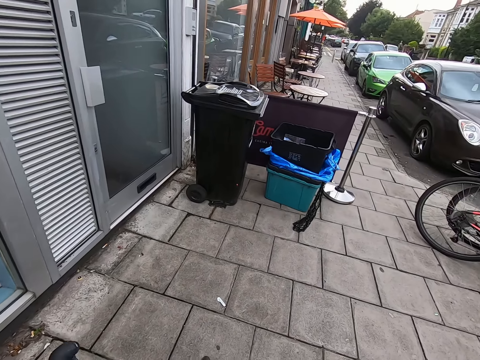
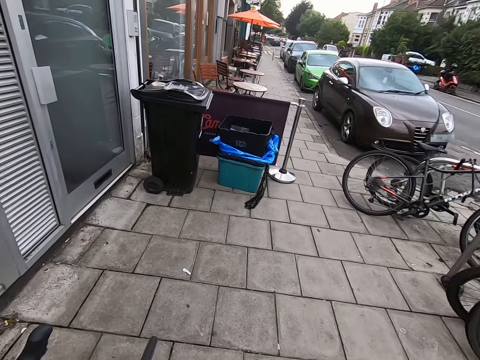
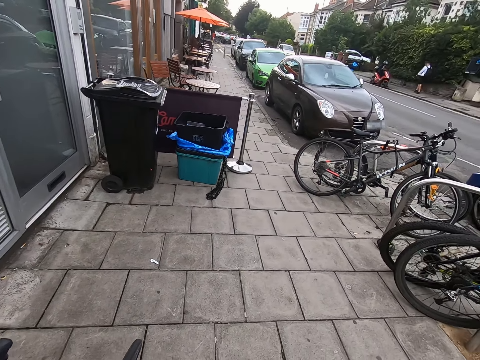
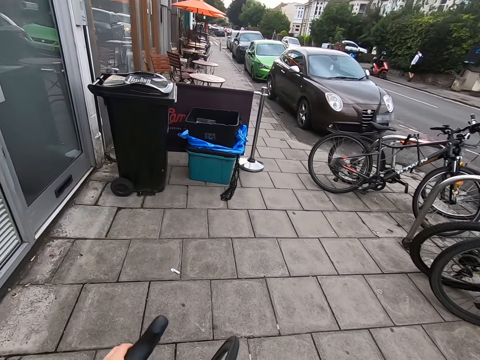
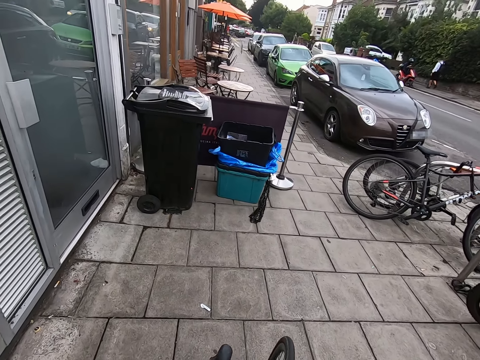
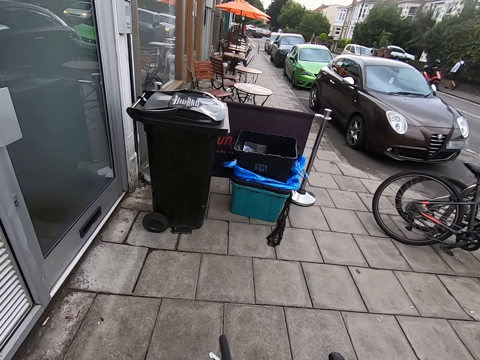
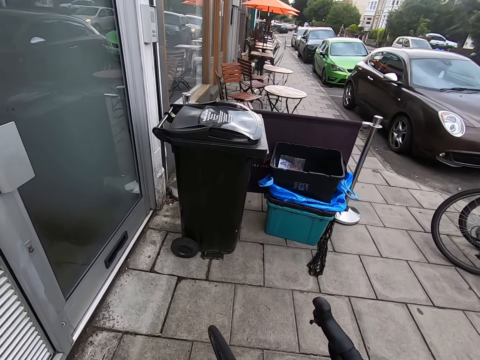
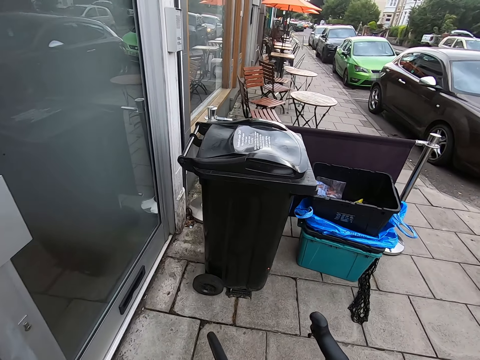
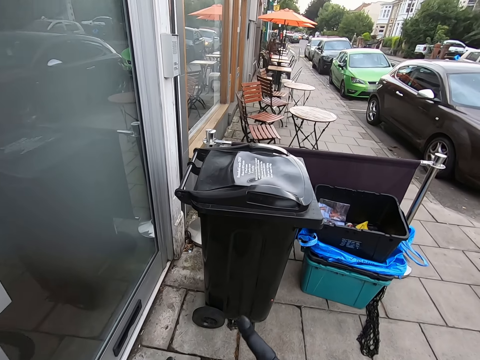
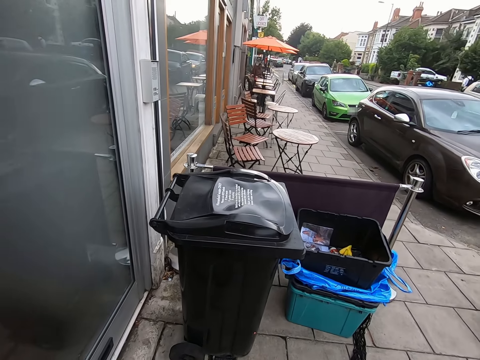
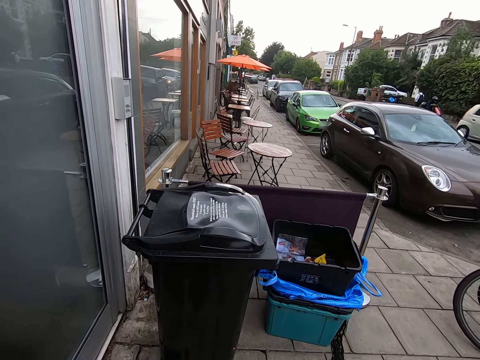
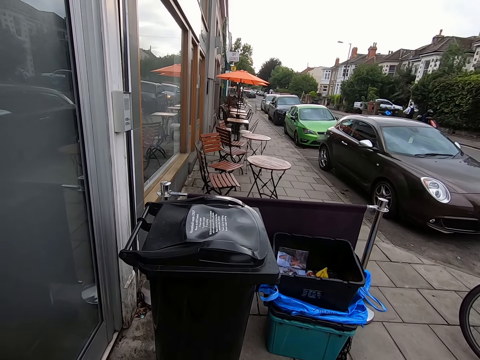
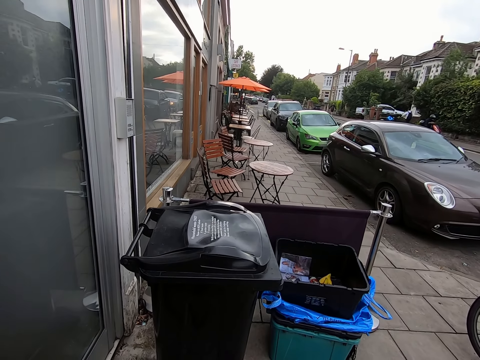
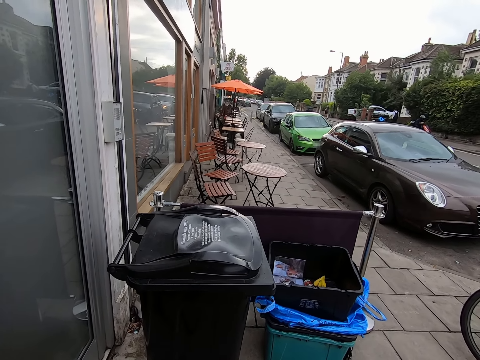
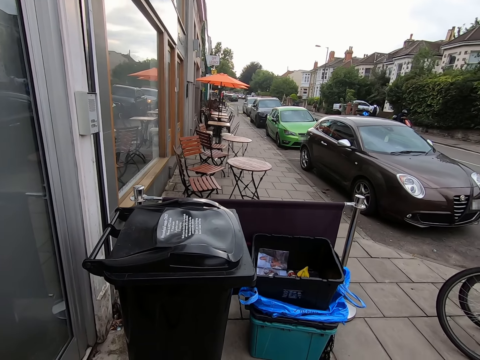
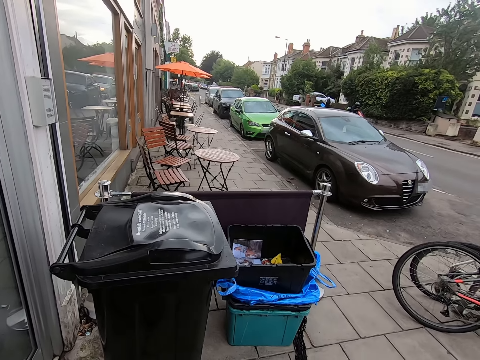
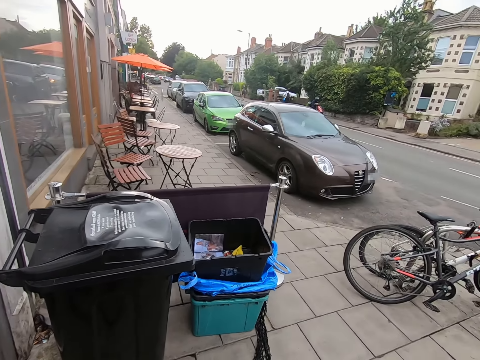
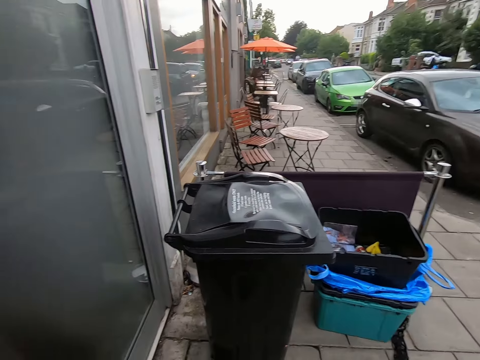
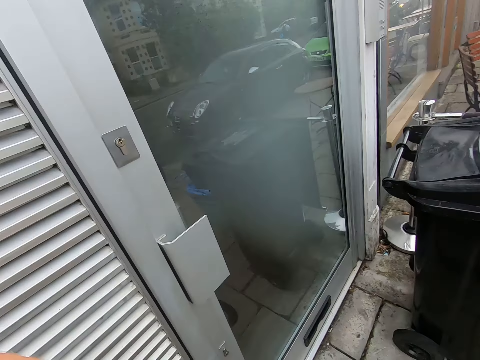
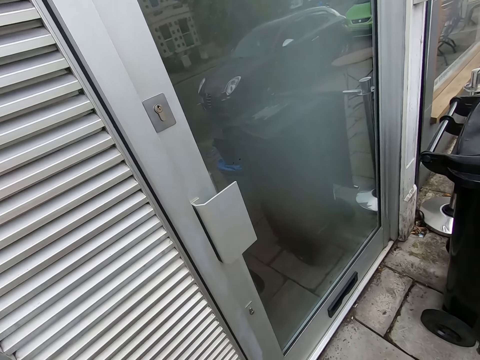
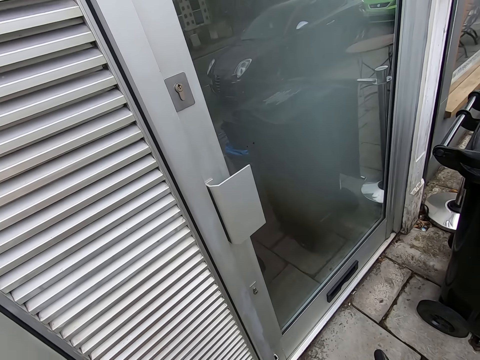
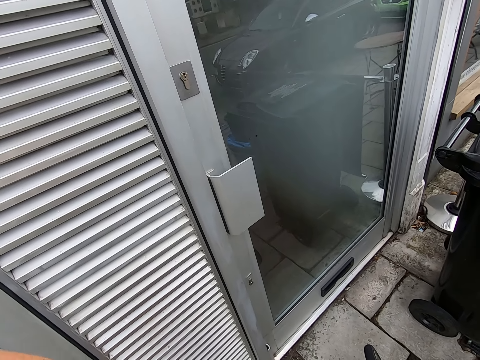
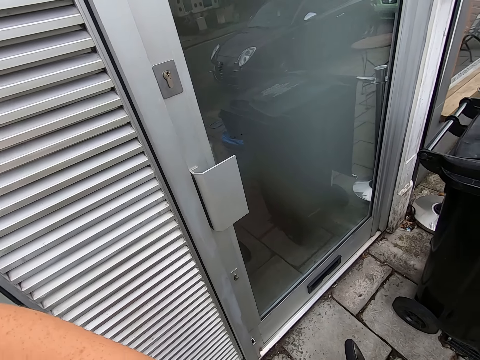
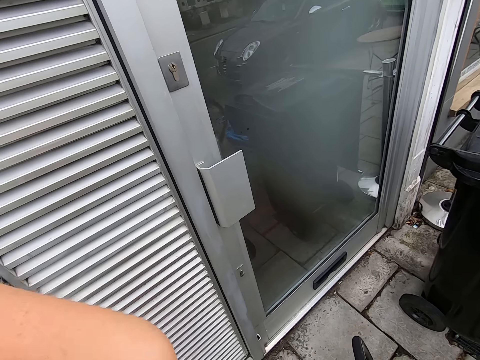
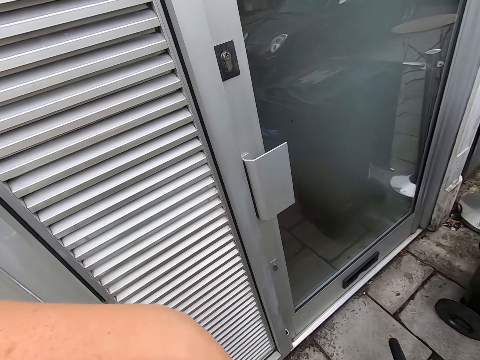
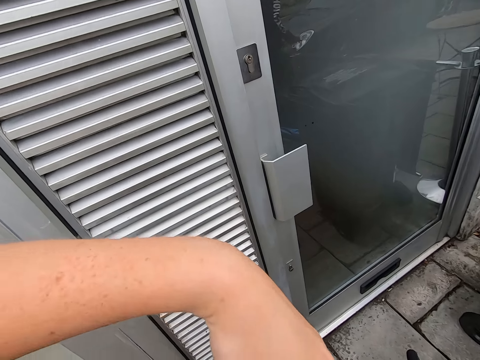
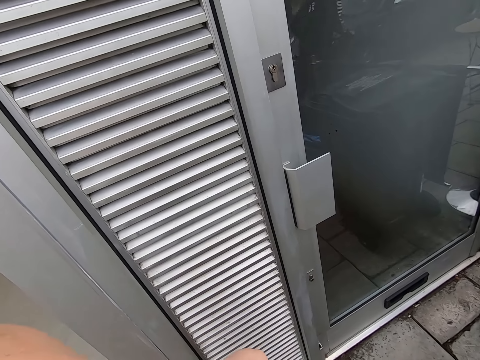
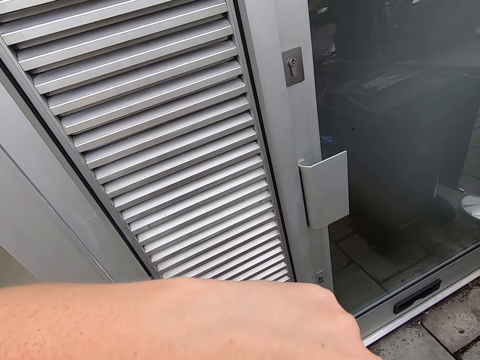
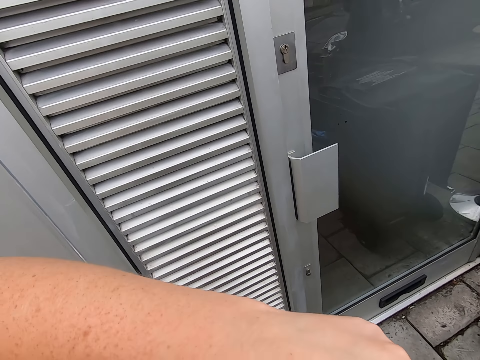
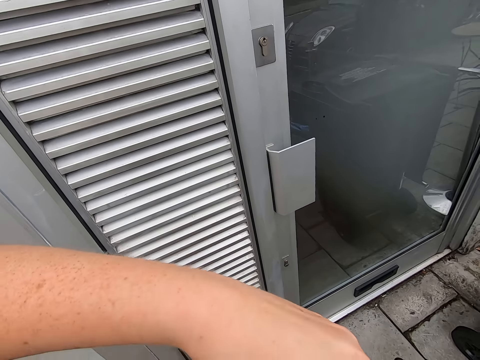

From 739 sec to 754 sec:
The camera wearer packs the bicycle. They watch the background.

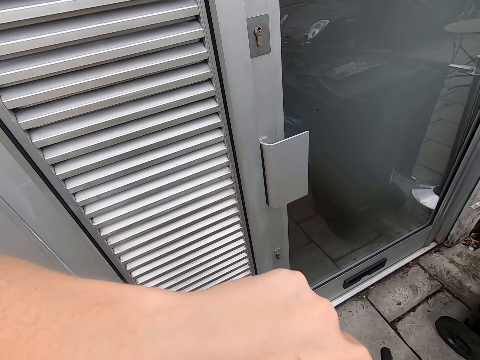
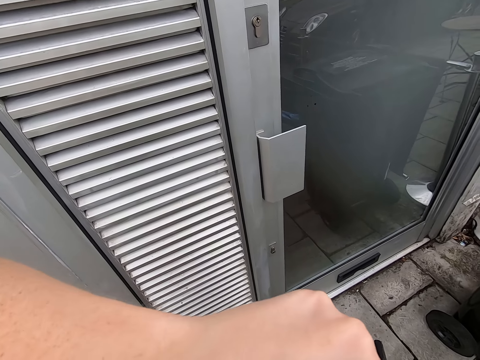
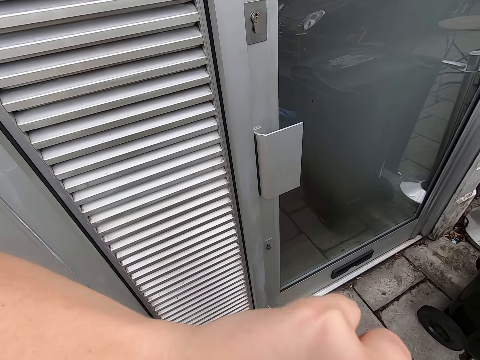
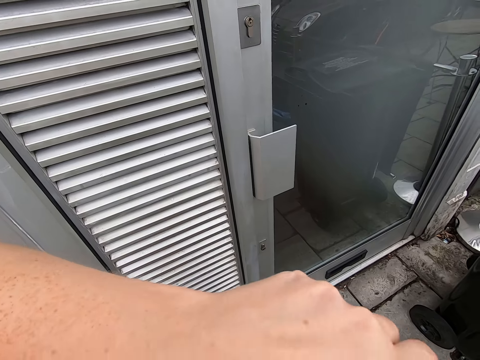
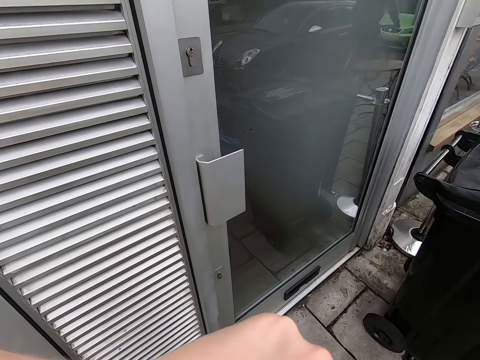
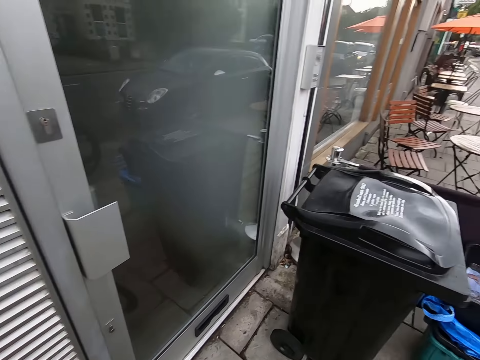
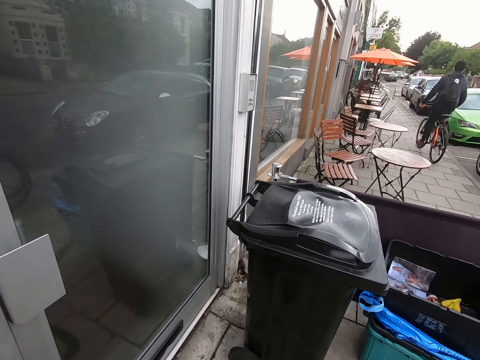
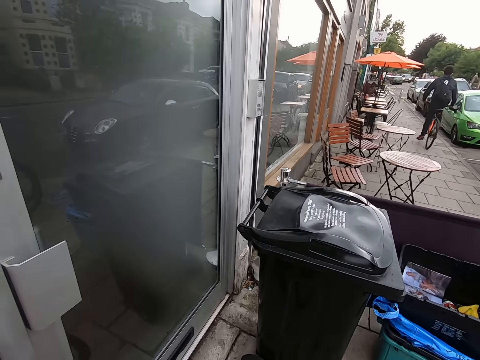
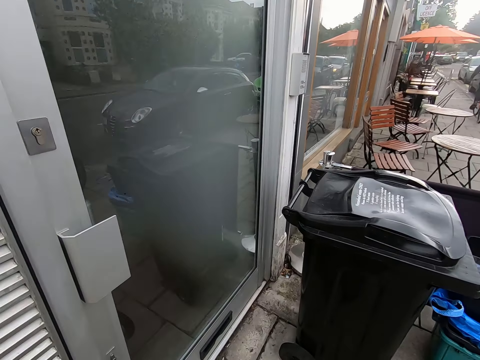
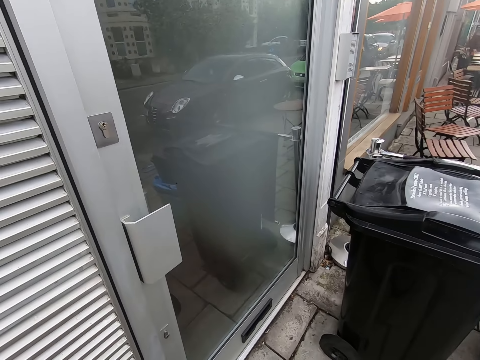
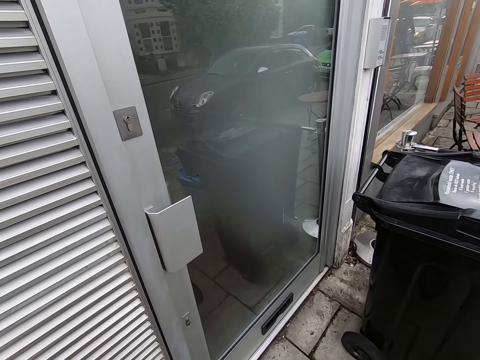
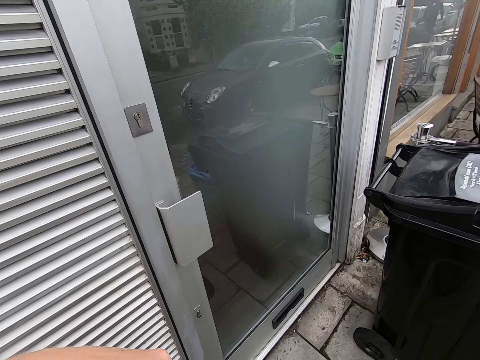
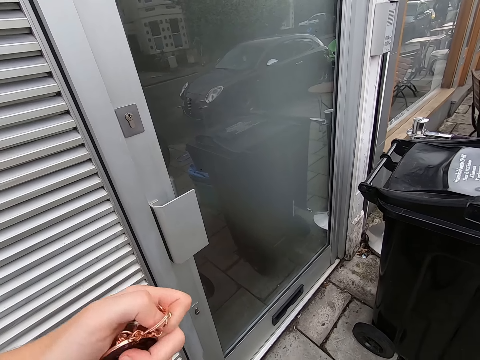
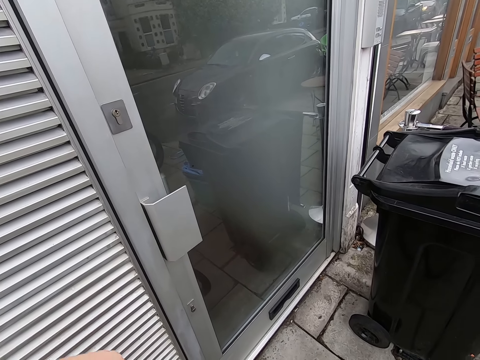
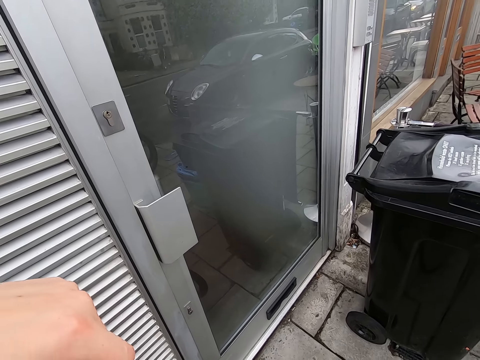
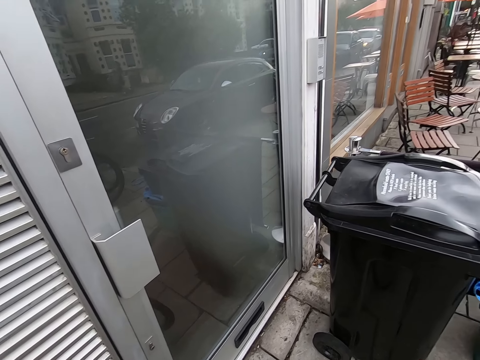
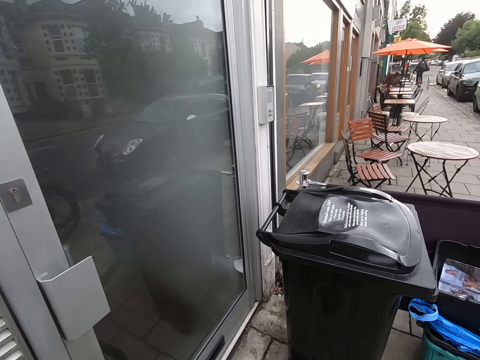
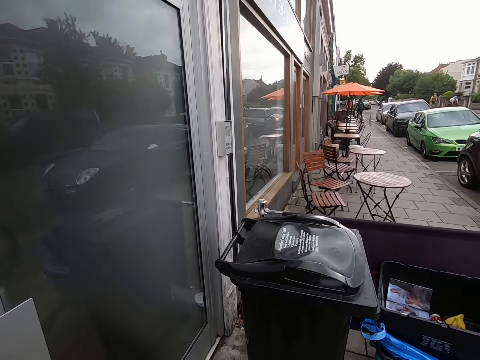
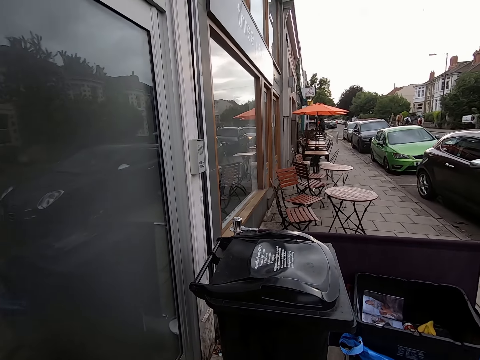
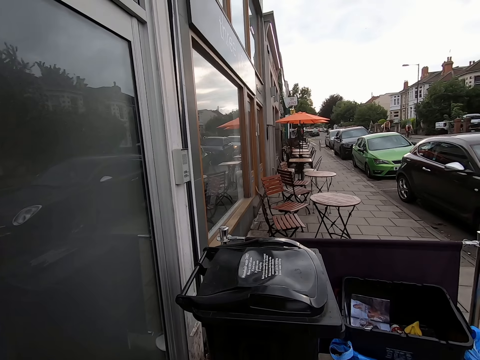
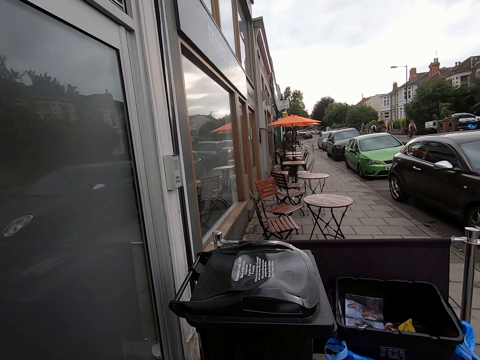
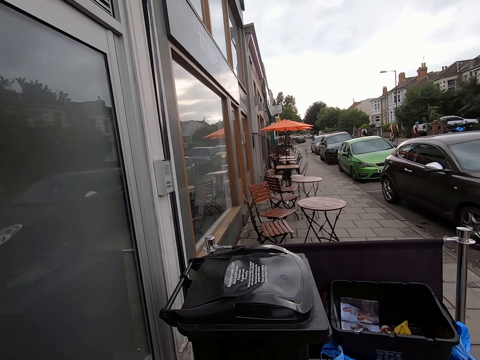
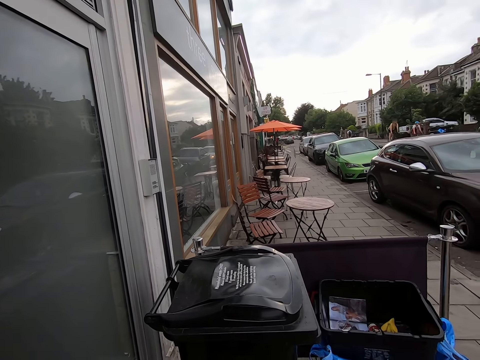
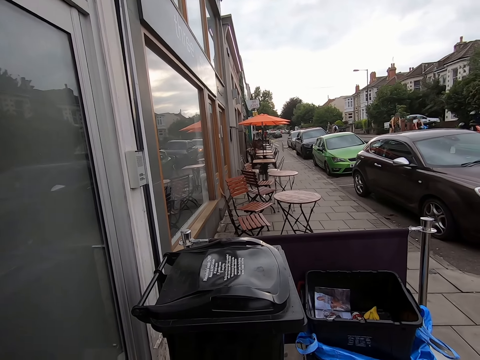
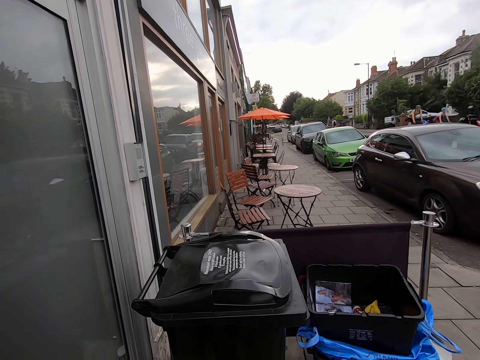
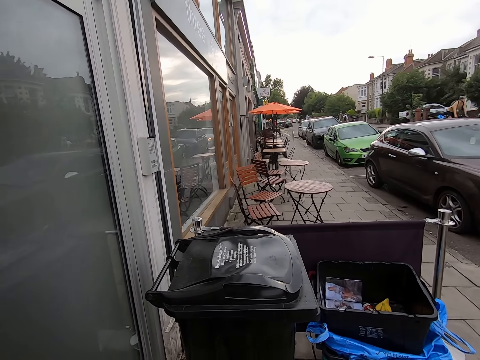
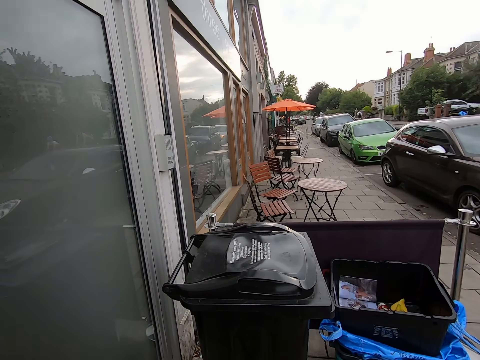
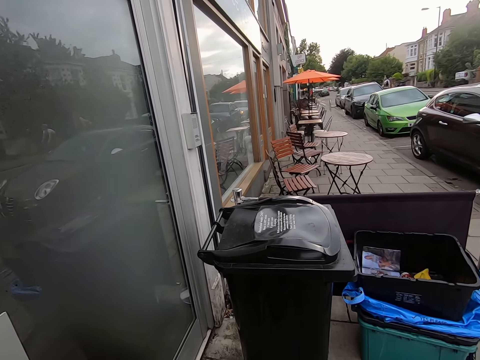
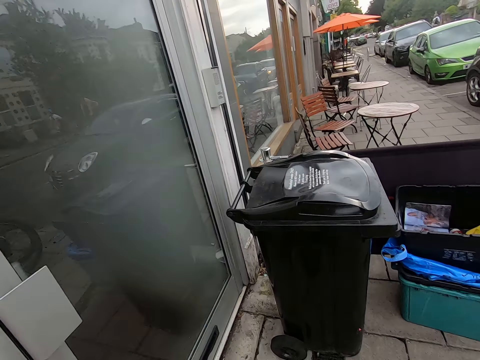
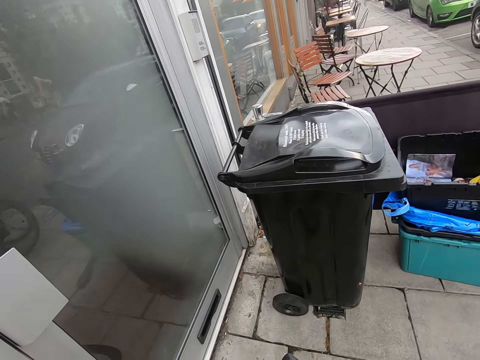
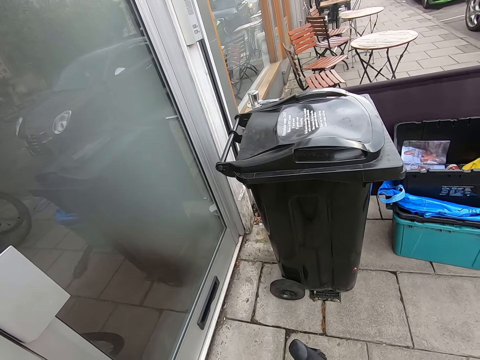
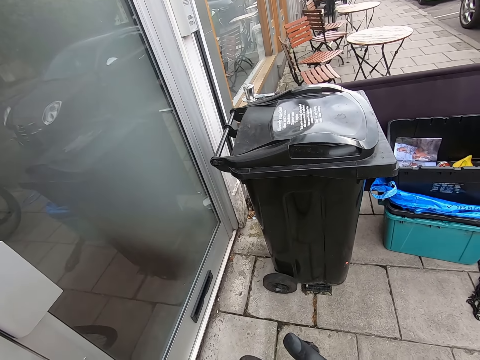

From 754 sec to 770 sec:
The camera wearer picks keys from the pocket.
